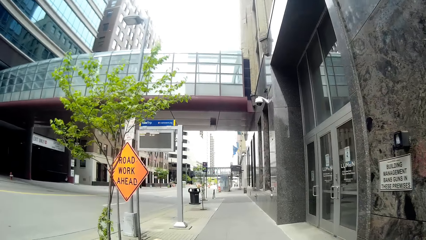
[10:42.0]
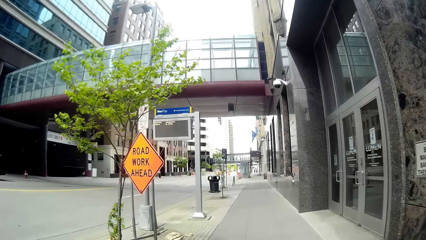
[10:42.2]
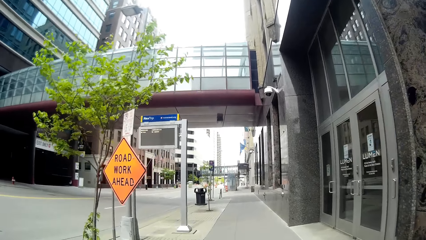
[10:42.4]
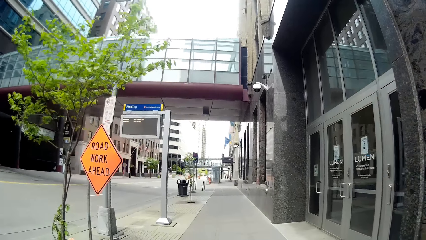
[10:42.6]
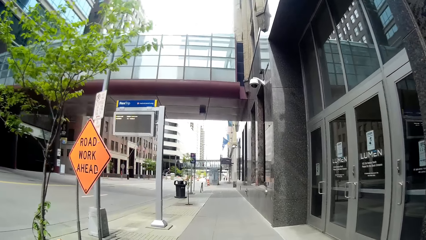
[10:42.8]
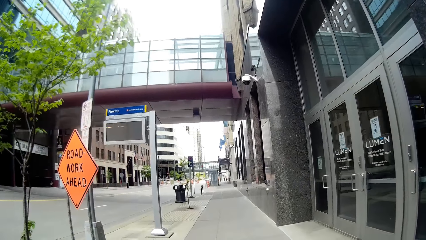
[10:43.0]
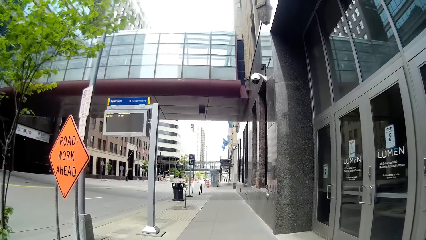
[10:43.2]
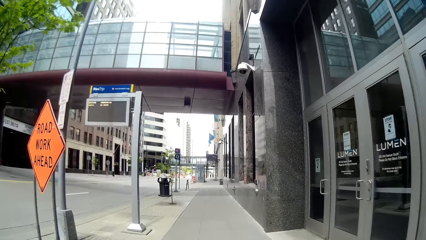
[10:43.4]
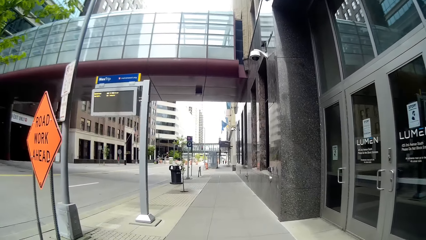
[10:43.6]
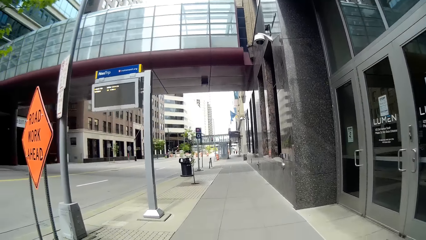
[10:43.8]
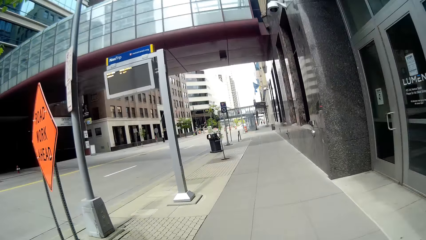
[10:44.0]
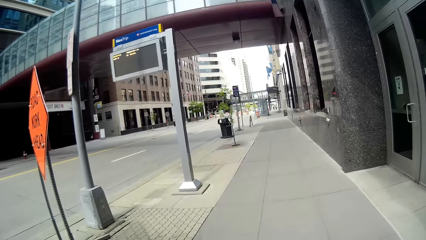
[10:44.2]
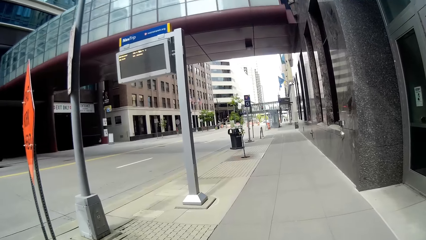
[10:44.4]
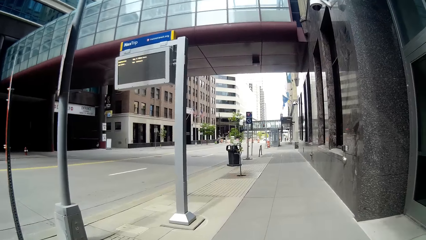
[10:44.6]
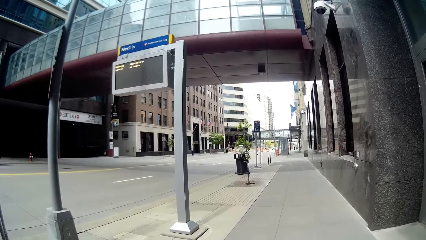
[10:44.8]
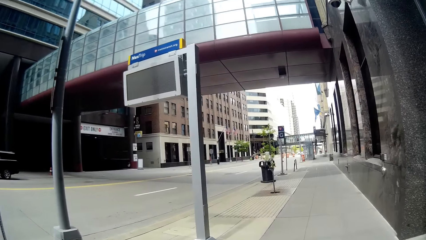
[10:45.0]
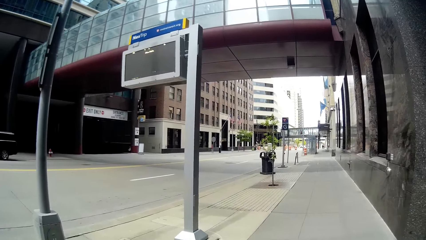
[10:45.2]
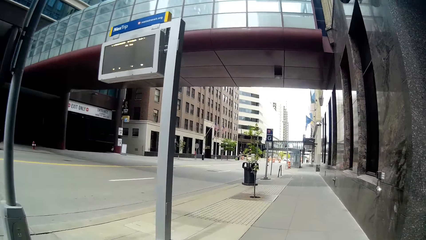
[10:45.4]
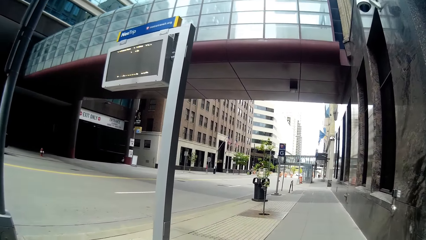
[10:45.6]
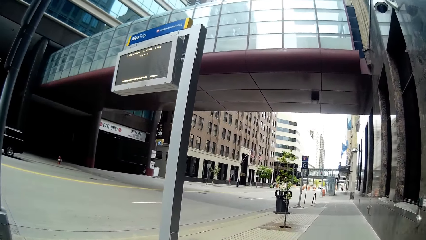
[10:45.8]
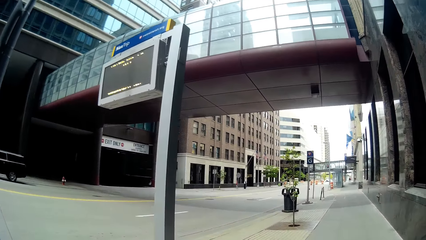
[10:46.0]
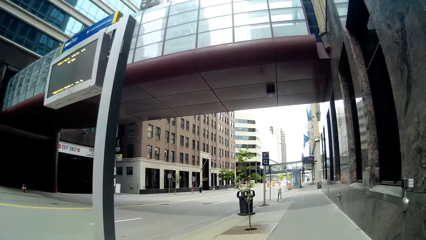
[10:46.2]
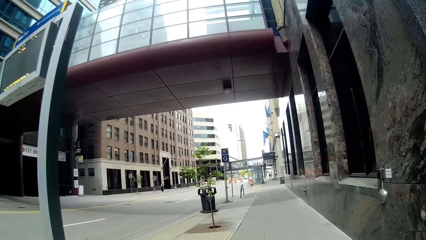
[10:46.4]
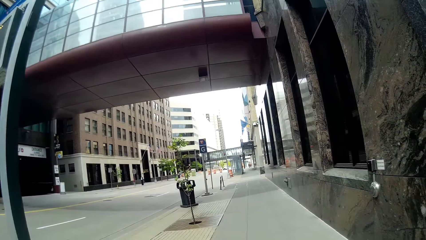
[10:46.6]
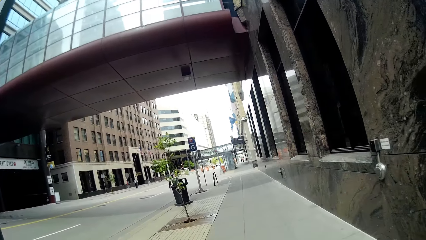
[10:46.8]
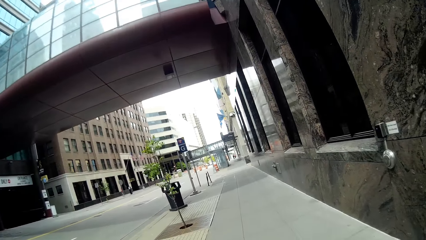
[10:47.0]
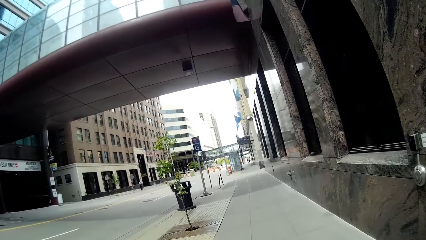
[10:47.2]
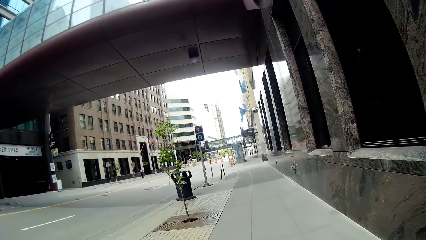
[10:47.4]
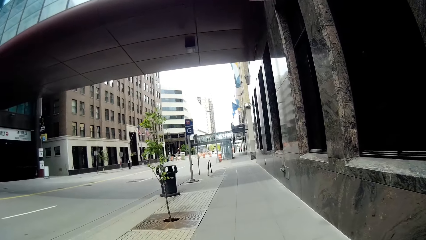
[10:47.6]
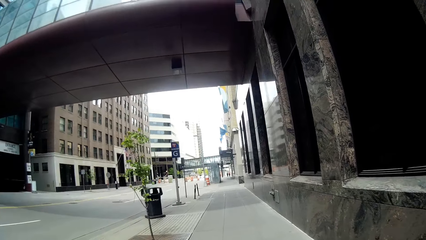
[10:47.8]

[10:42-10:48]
The camera wearer walks around.

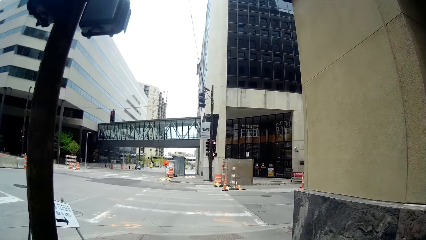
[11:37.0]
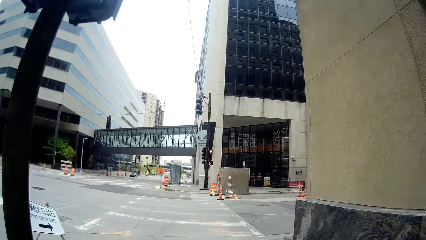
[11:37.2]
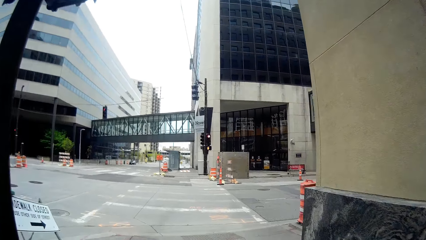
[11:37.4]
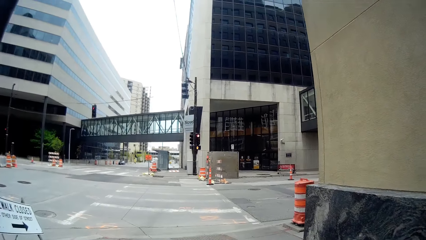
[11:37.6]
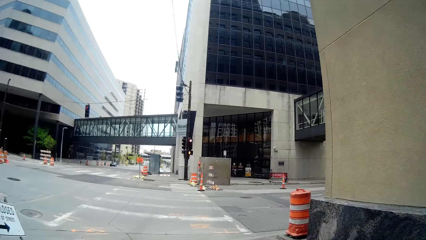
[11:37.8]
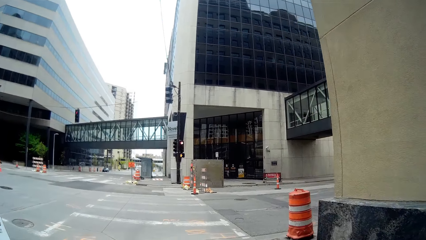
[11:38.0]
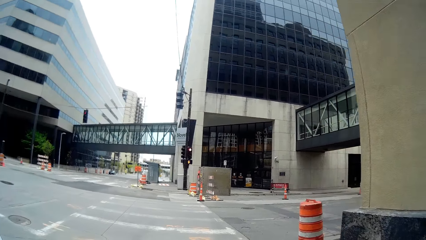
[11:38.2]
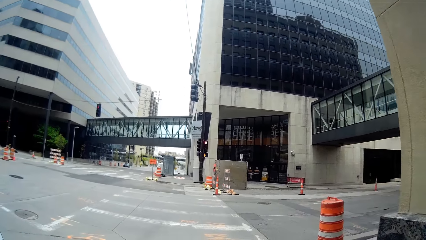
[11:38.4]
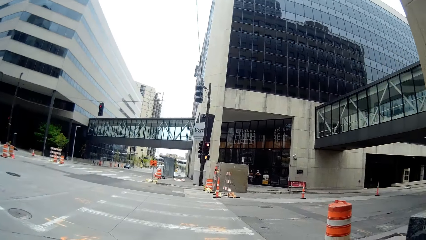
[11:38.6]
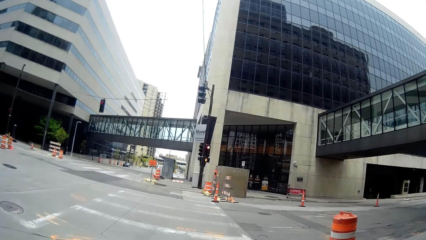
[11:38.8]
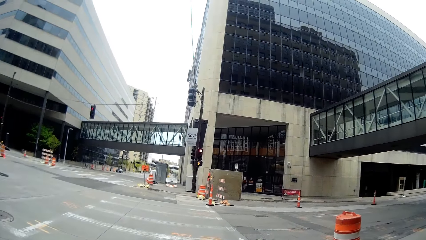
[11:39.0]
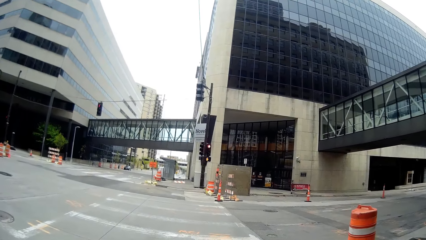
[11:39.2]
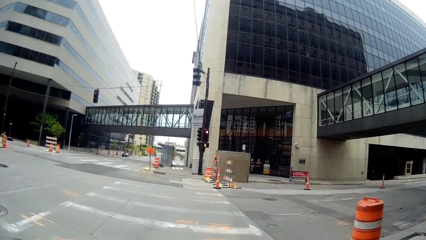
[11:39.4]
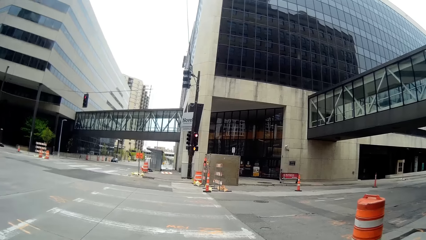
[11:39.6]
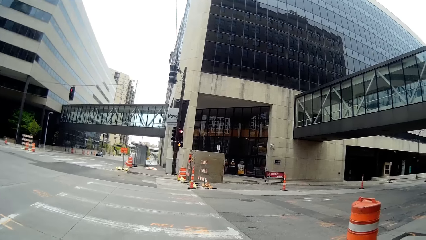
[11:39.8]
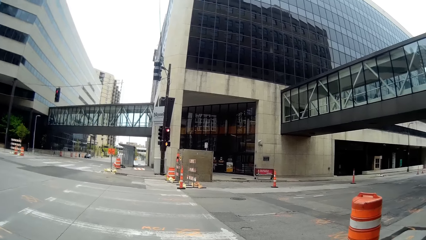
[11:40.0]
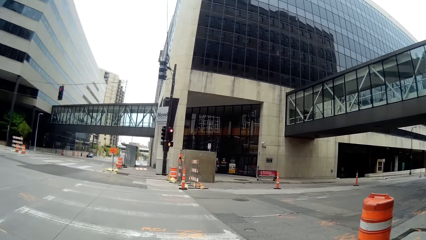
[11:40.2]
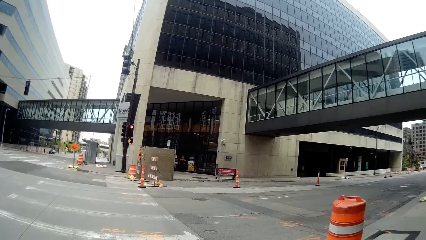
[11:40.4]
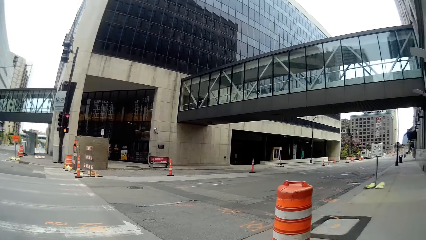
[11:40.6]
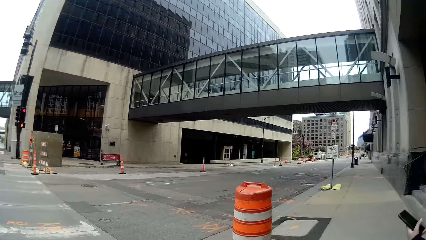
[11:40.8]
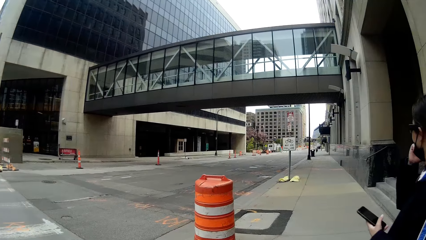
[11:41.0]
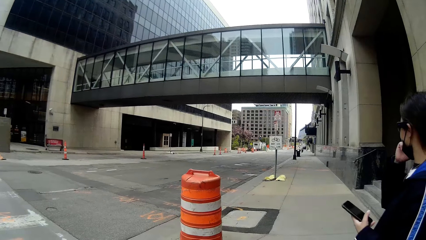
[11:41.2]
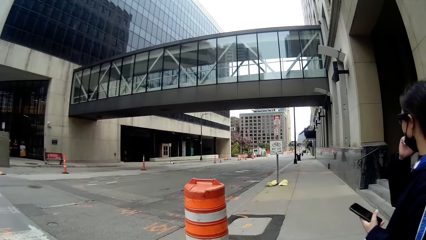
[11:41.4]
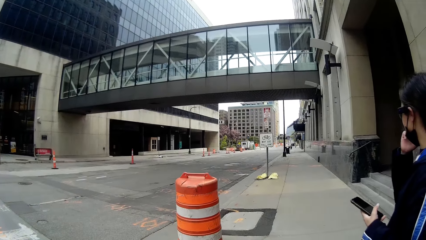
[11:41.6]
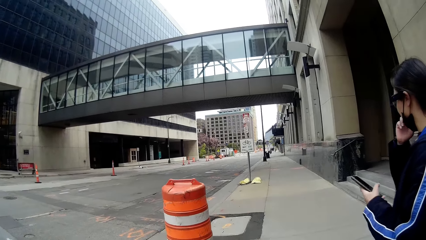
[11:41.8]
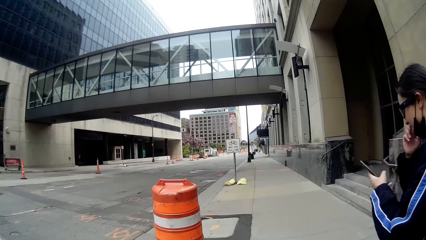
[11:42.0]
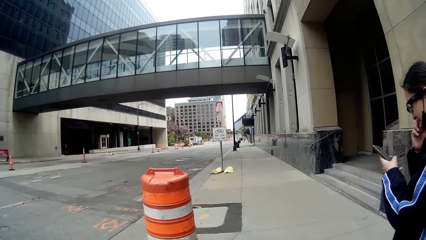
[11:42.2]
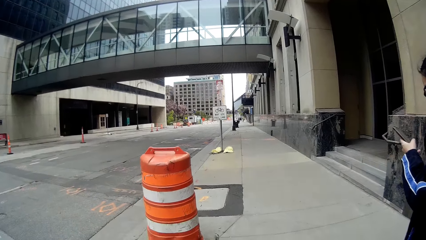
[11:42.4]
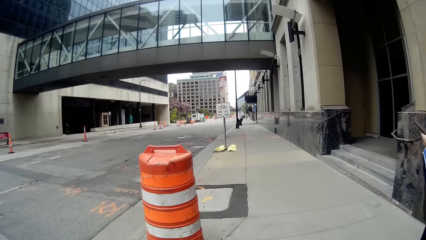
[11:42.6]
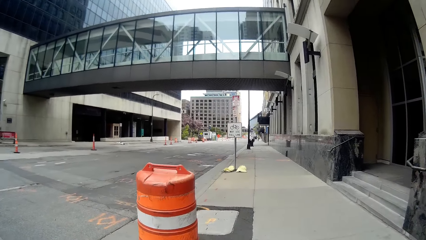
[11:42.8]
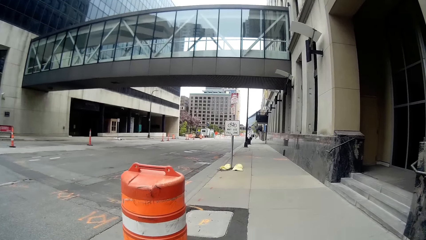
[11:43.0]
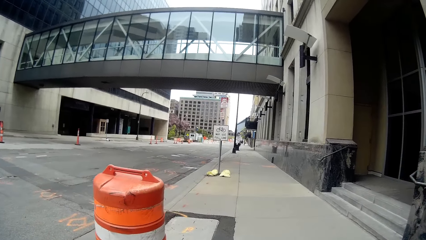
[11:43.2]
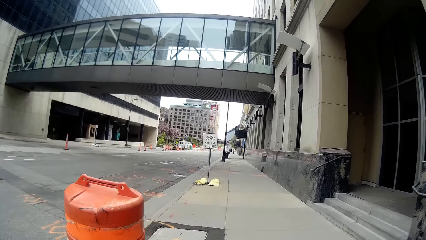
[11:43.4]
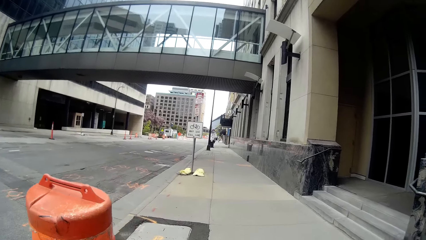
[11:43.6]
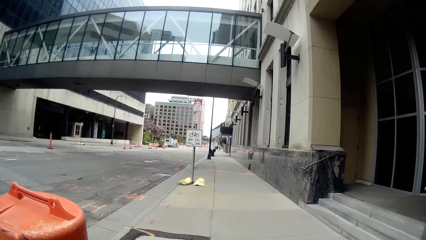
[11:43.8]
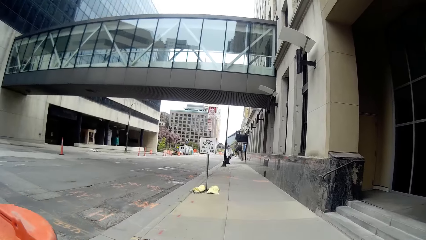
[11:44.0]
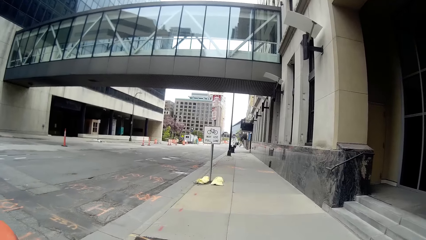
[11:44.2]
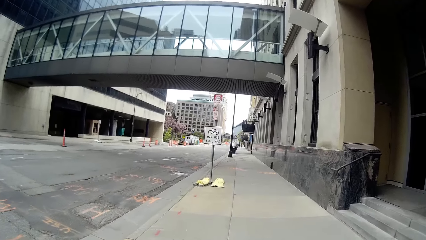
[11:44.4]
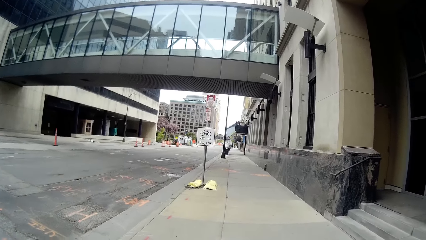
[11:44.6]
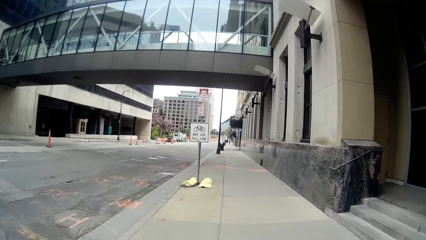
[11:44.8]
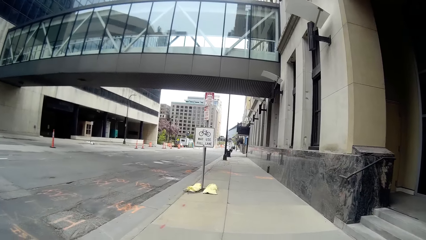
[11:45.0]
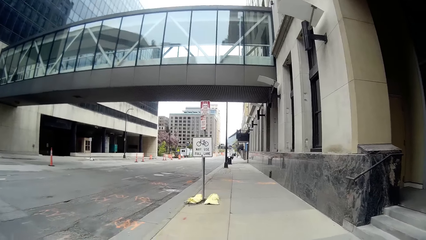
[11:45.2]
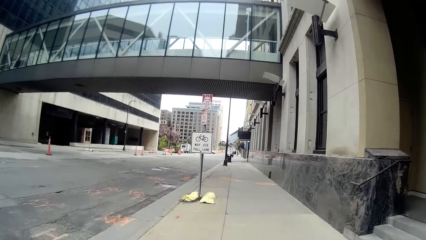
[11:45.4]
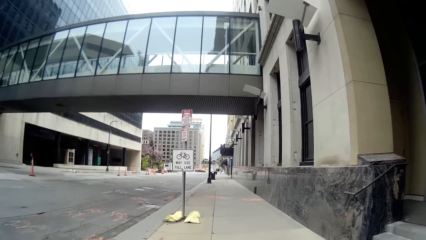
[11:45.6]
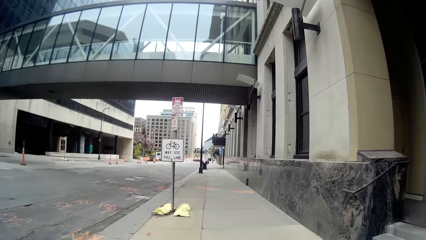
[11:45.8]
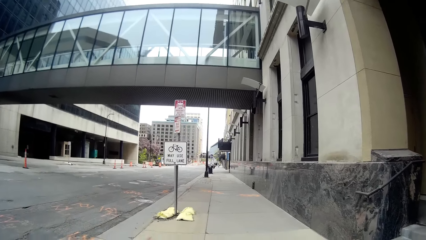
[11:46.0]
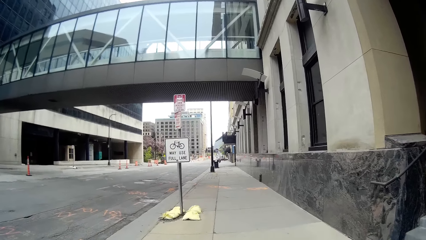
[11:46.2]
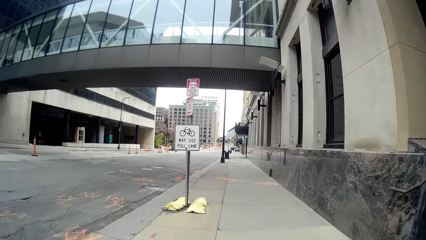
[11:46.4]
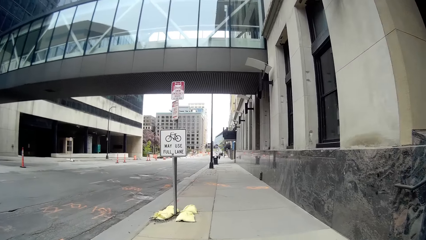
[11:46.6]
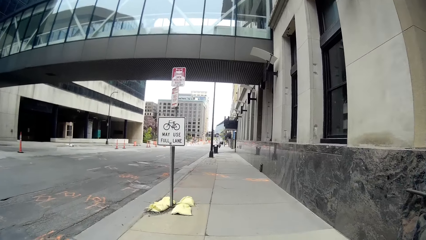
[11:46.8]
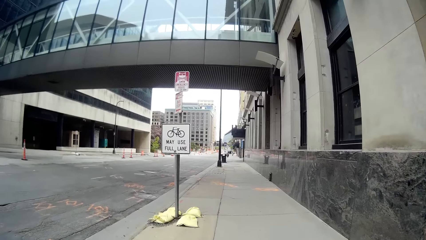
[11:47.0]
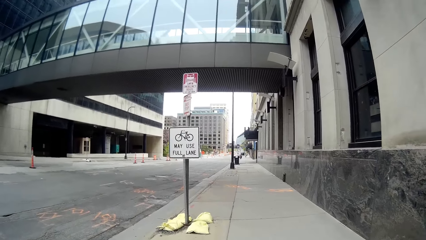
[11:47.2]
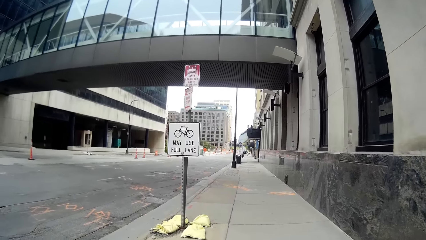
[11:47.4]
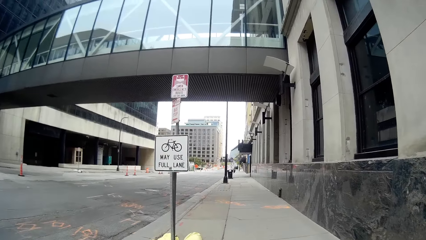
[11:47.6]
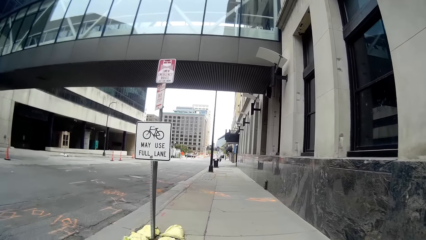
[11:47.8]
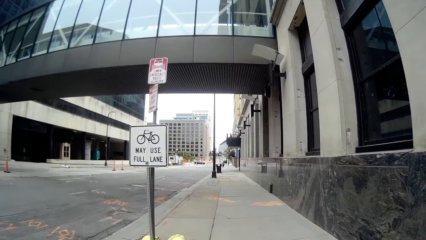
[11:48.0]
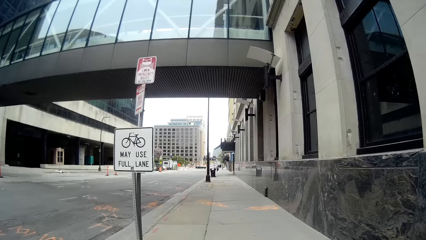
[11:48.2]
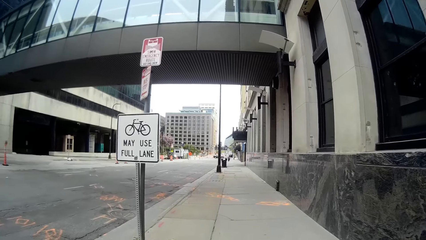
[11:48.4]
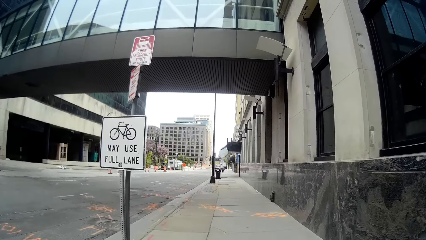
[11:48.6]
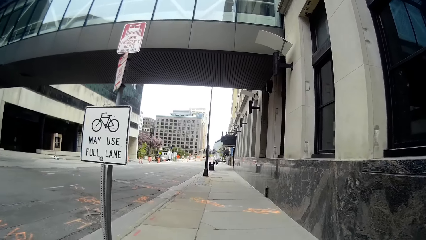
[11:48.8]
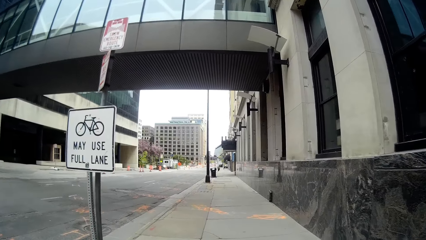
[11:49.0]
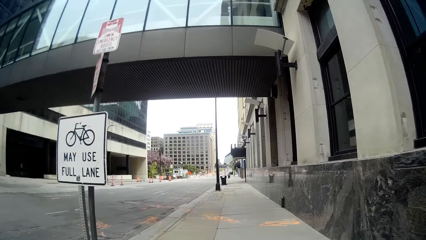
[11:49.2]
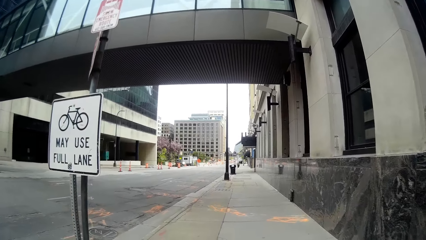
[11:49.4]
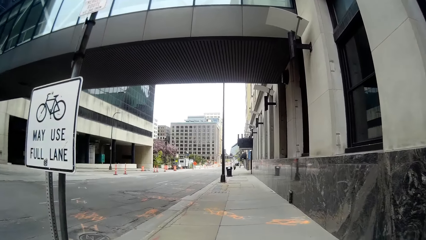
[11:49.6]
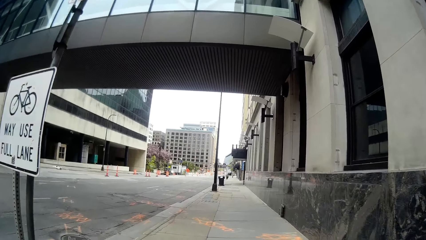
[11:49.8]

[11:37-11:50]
The camera wearer talks to the lady. They walk around and look around. The lady looks at a phone in her left hand. The camera wearer walks through a sidewalk with the lady.
